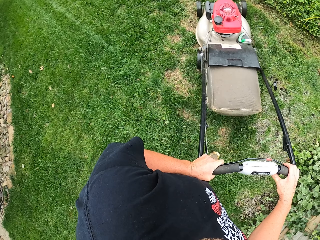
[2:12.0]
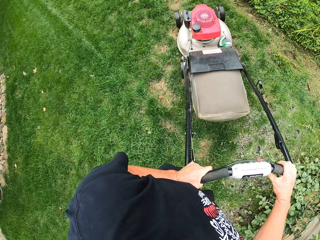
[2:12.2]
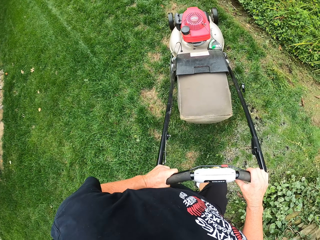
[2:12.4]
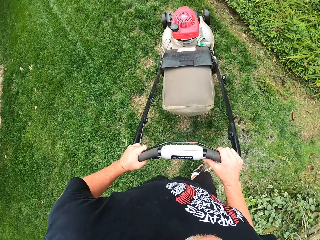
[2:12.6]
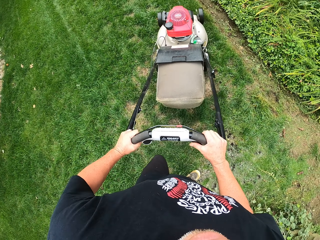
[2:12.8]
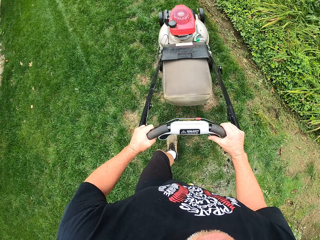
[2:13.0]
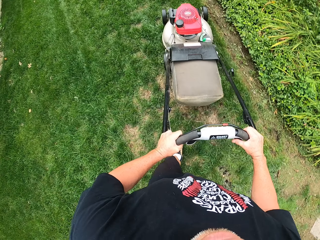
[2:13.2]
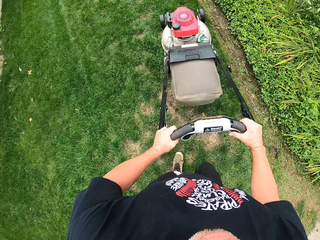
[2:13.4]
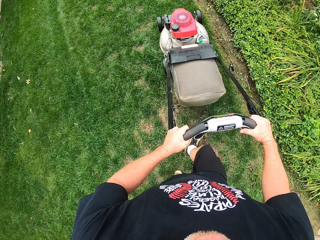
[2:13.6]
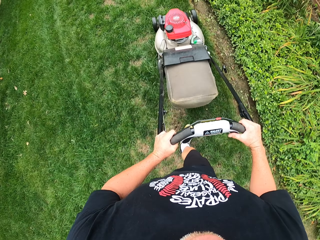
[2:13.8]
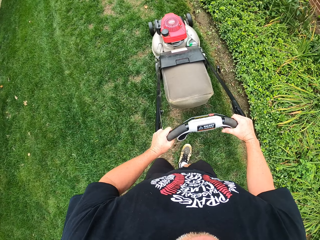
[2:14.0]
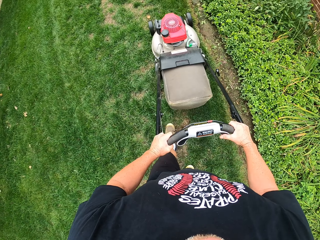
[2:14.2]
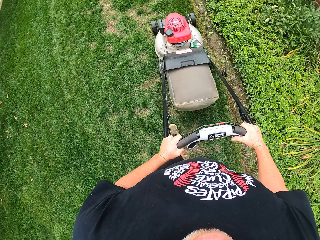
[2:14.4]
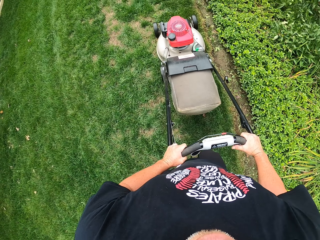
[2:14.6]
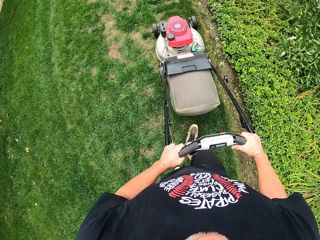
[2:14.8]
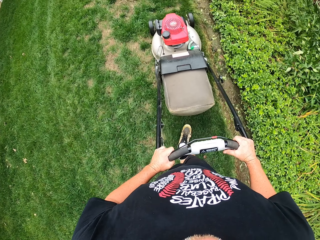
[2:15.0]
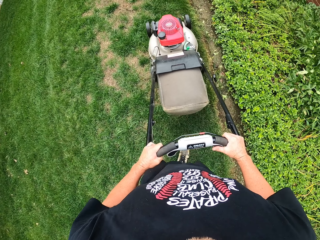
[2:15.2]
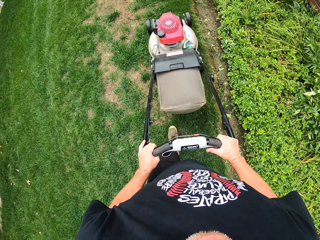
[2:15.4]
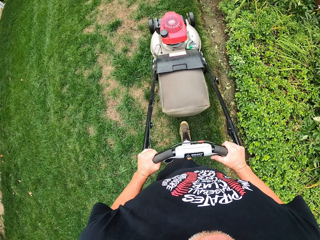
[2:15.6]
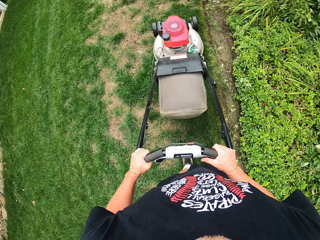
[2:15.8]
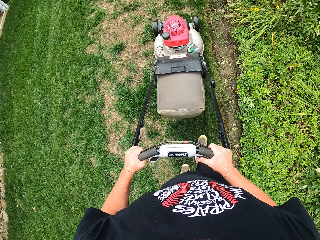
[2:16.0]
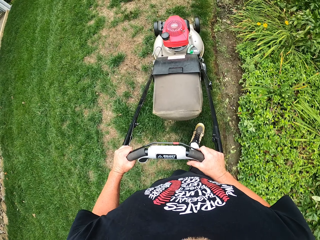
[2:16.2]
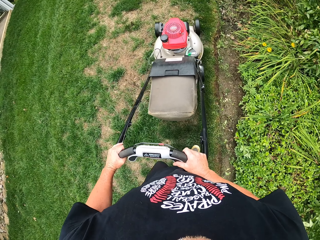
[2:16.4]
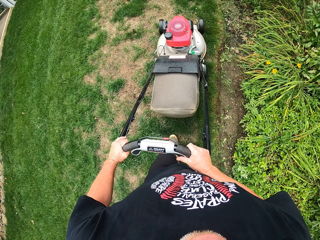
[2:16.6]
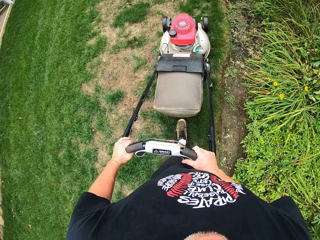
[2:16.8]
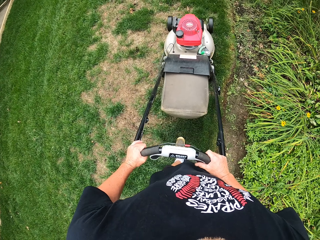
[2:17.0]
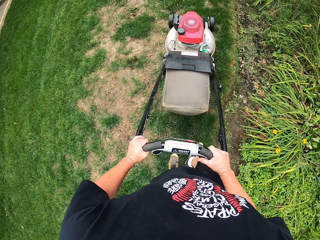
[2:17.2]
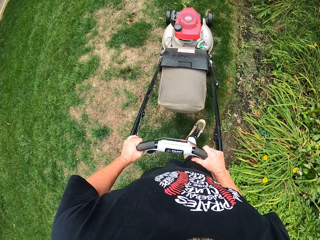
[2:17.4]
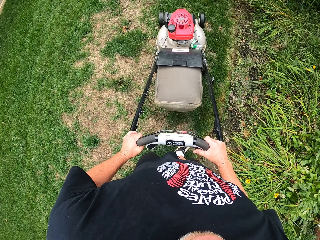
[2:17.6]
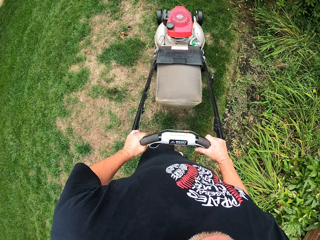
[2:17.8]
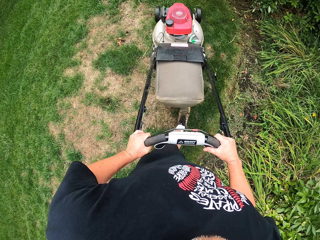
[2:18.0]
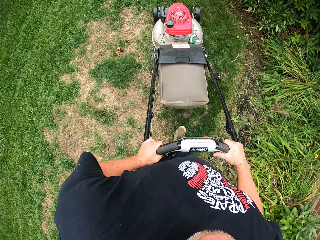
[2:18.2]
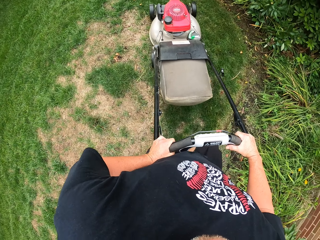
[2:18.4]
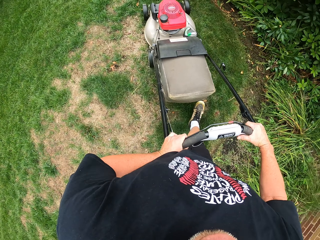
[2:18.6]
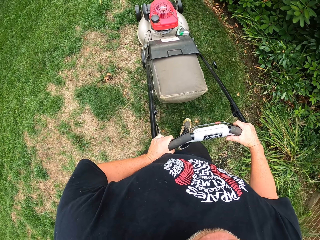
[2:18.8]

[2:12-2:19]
The camera wearer turns the lawn mower. They cut the grass as he walks. They do so again.

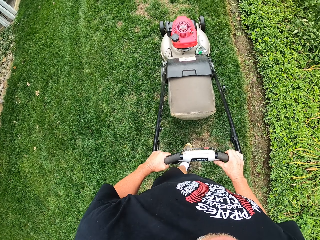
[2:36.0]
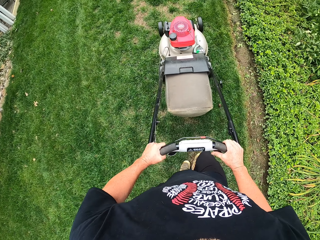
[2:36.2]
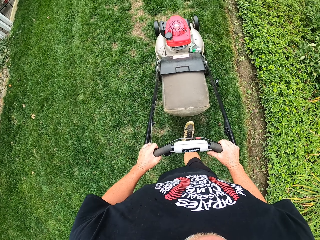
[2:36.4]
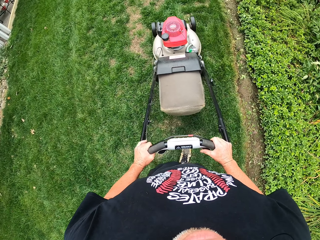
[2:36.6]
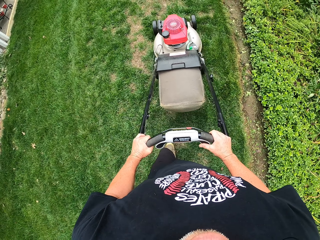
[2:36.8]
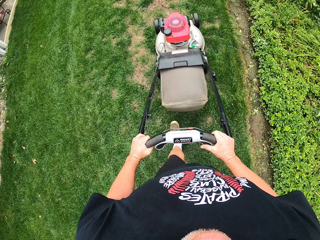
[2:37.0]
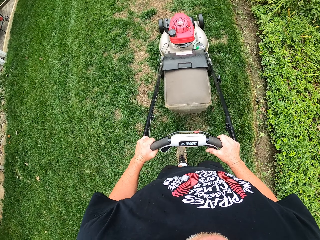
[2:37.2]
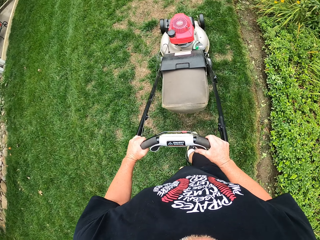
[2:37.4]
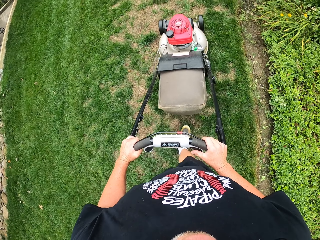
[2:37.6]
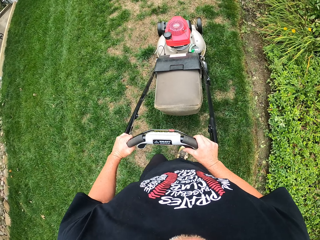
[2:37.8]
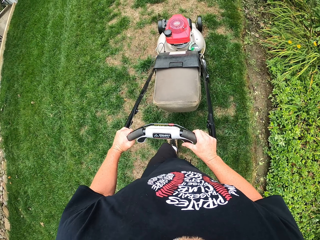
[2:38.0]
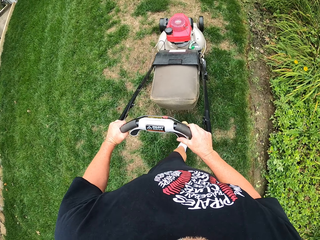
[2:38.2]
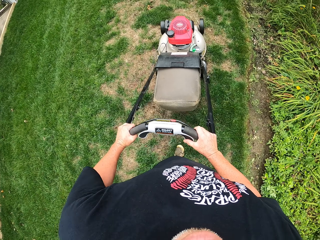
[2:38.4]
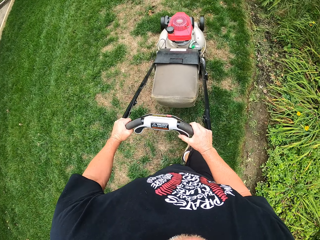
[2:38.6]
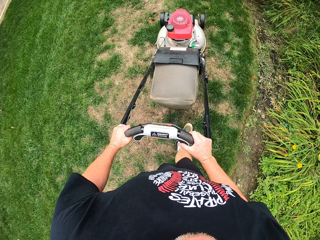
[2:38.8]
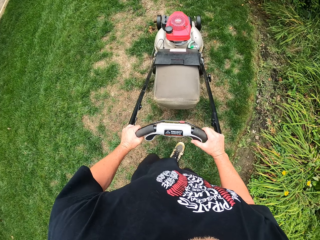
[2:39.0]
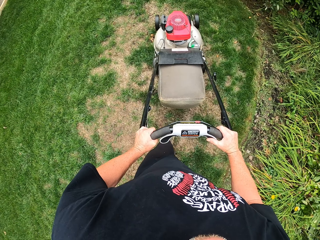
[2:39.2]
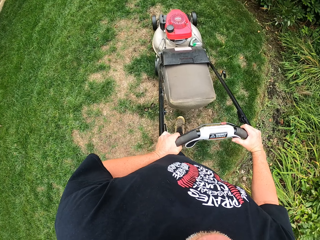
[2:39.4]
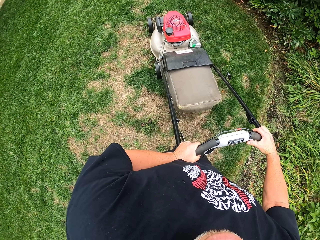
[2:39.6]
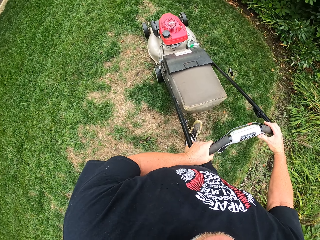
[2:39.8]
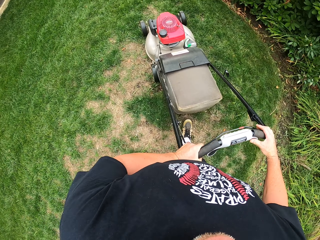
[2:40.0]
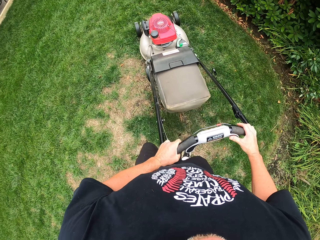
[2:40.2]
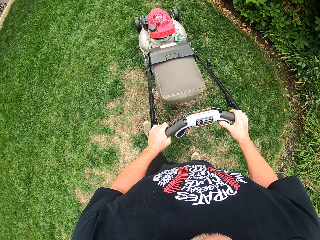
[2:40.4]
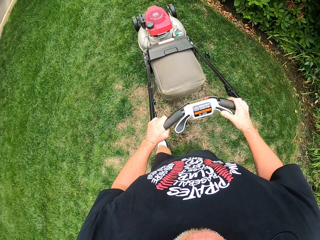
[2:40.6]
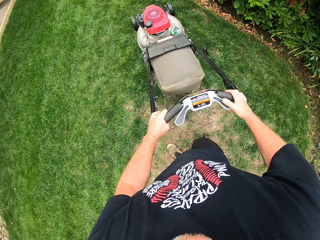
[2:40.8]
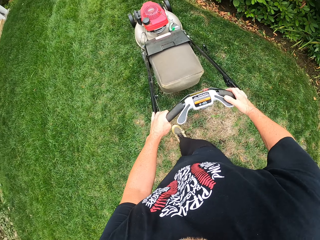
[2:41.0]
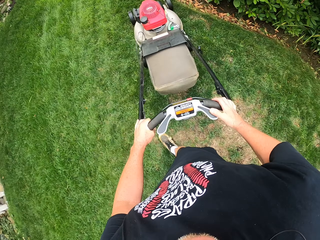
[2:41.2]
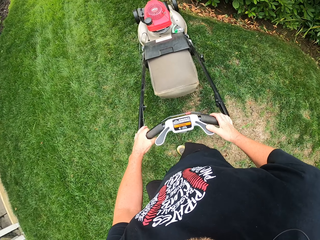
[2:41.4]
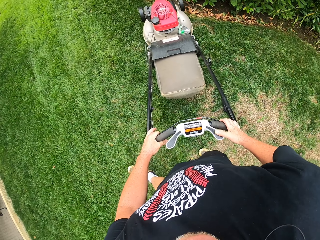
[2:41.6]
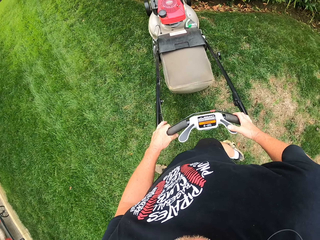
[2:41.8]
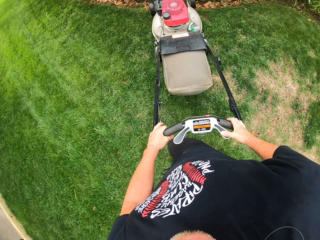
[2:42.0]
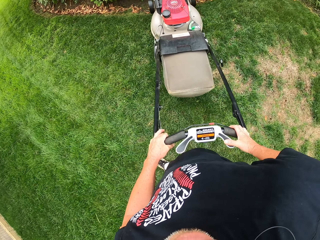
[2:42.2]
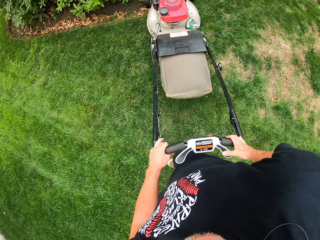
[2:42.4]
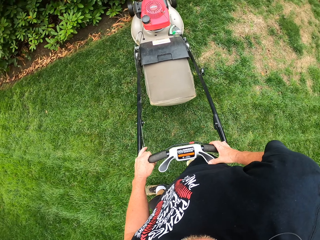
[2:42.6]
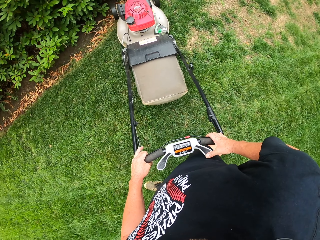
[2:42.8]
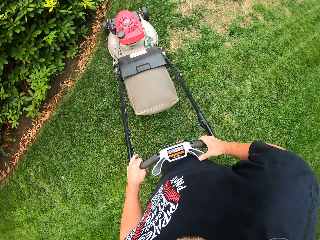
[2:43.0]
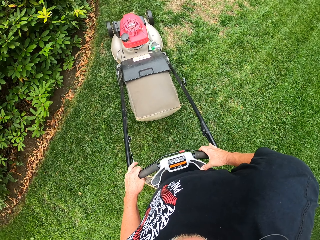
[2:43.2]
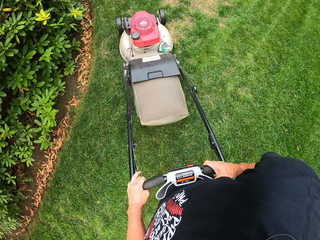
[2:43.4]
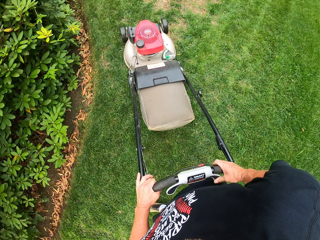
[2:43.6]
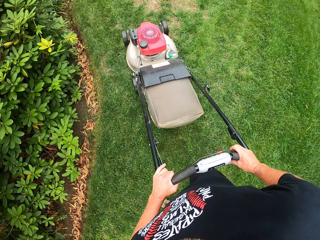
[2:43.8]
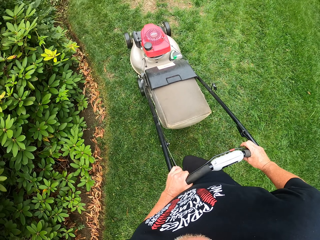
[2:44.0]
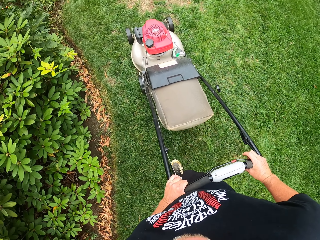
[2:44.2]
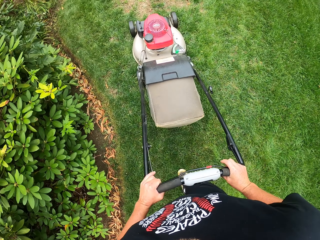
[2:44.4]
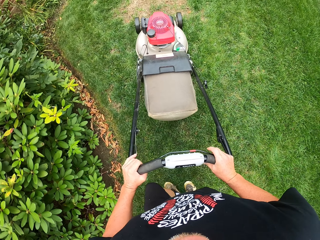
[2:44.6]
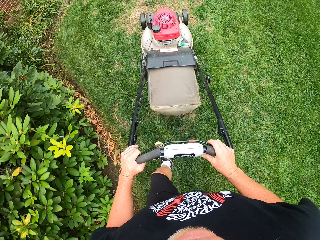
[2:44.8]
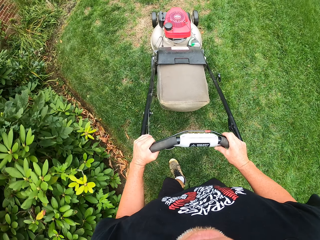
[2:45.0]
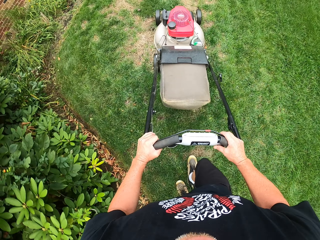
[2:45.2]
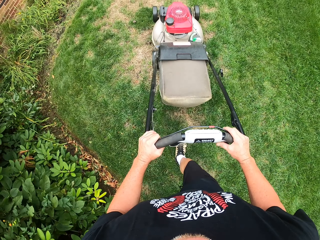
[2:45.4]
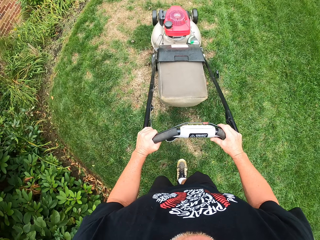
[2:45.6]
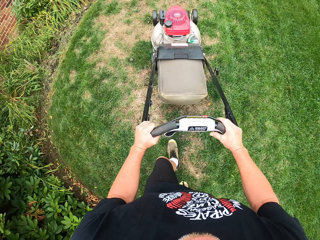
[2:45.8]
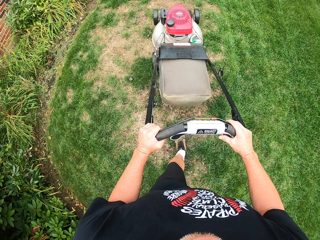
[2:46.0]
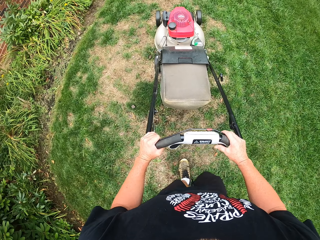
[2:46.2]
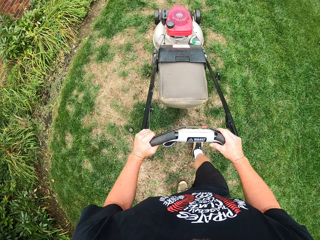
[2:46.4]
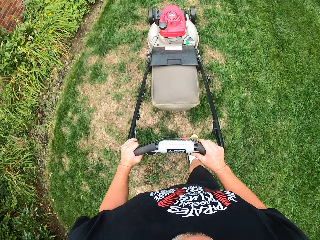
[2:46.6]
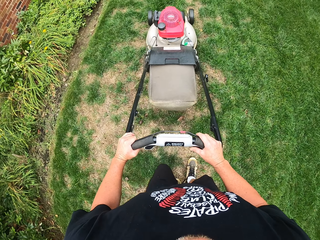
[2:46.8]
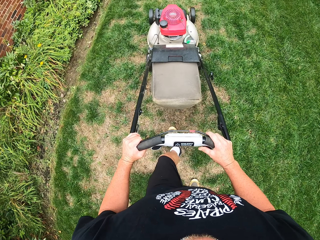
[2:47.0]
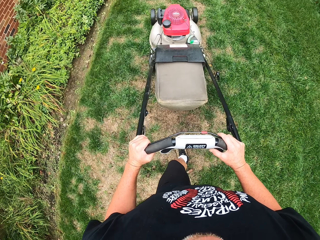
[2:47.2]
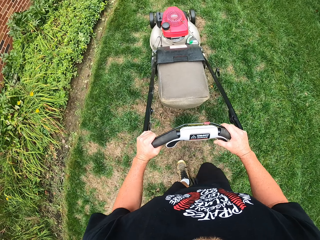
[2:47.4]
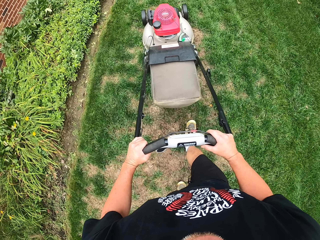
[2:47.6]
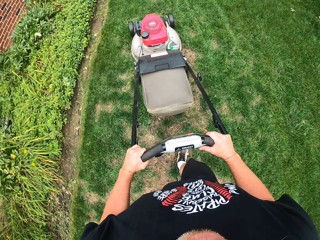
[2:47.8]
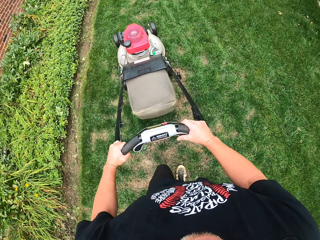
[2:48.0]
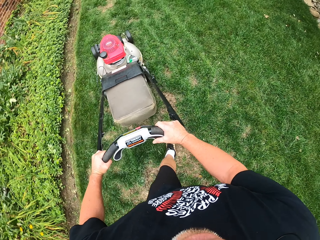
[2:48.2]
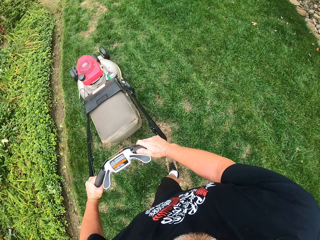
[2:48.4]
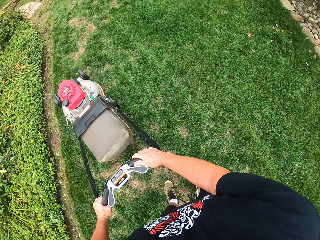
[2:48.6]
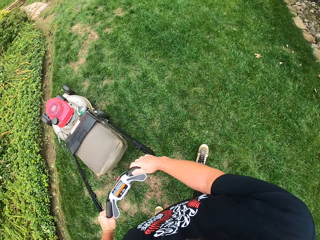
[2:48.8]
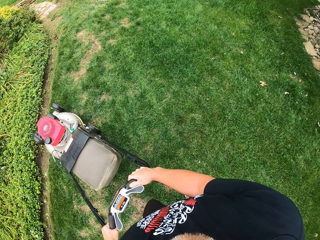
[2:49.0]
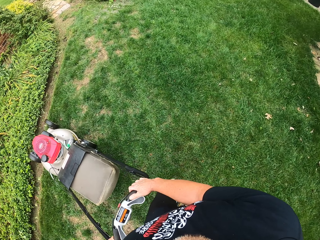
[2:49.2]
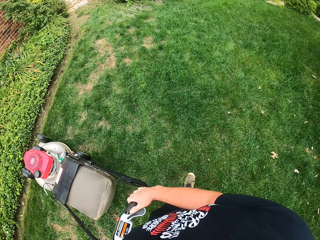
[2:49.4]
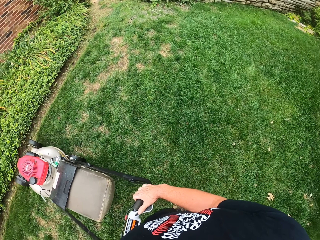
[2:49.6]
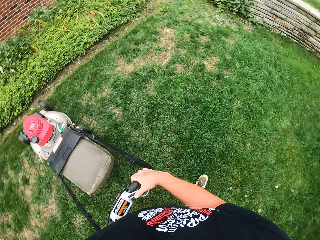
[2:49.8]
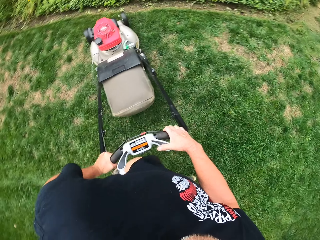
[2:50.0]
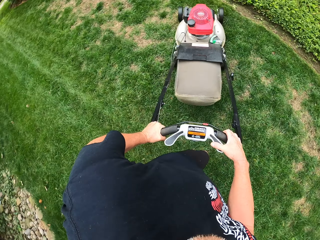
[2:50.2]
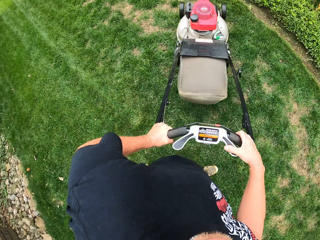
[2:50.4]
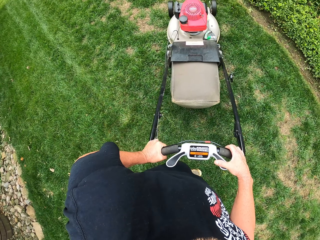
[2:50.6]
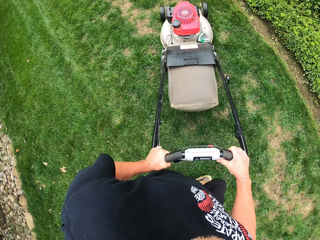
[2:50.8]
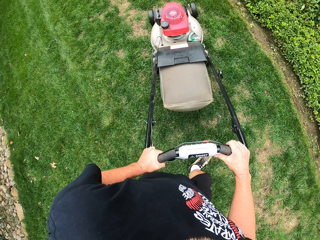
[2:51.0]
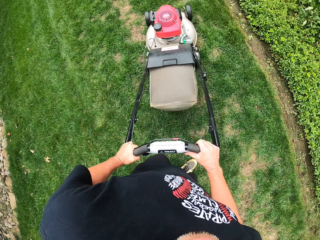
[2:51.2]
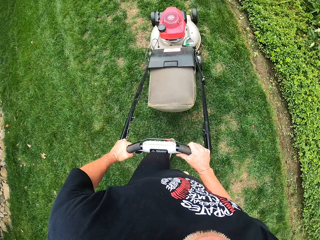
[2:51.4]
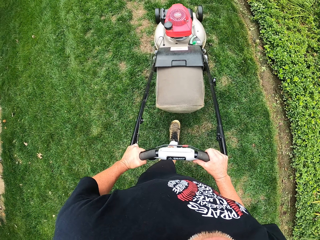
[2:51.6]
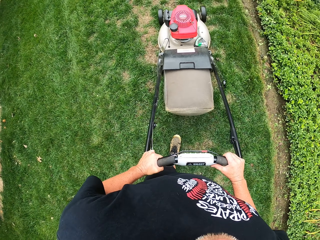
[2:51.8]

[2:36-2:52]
The camera wearer cuts the grass as he walks. They do so repeatedly. They turn the lawn mower. They cut the grass as he walks. They do so repeatedly. They turn the lawn mower. They cut the grass as he walks. They do so again.
